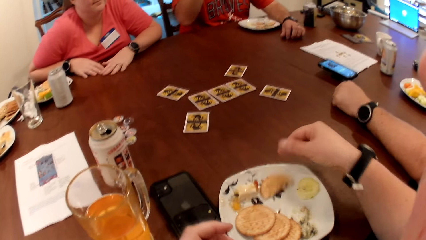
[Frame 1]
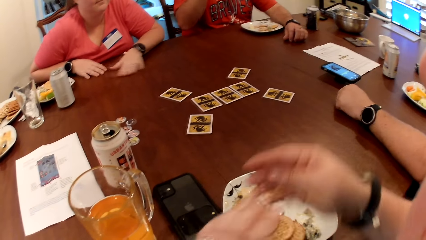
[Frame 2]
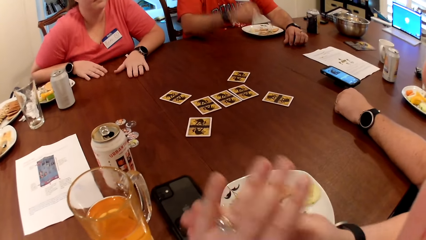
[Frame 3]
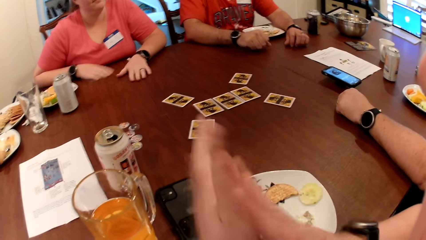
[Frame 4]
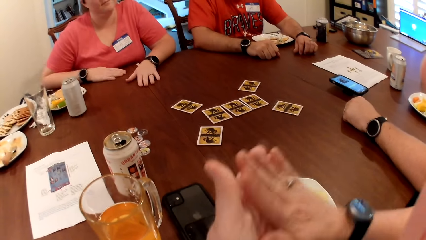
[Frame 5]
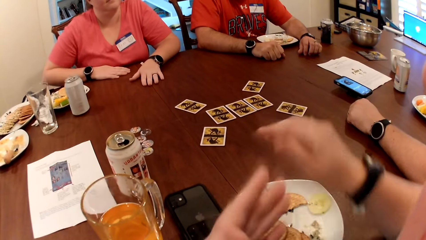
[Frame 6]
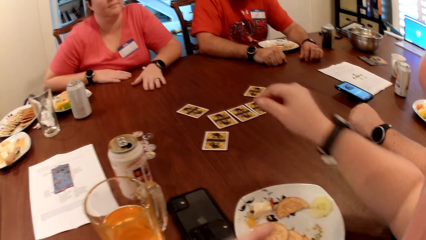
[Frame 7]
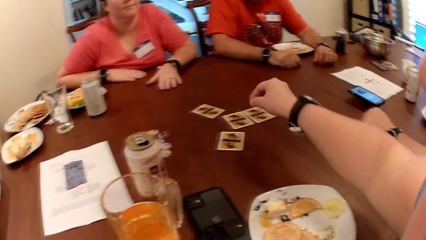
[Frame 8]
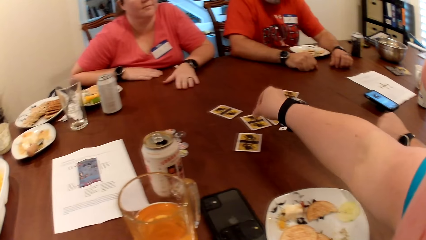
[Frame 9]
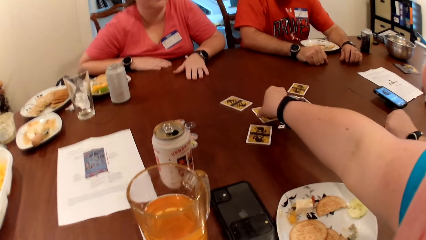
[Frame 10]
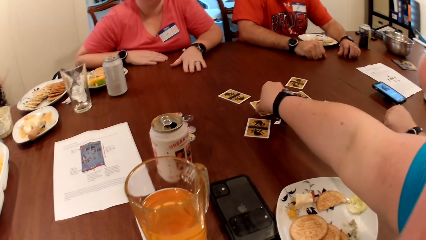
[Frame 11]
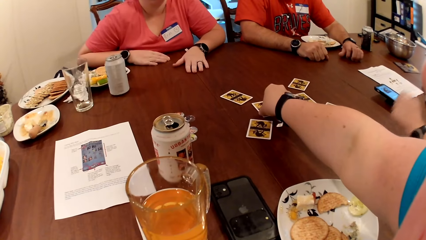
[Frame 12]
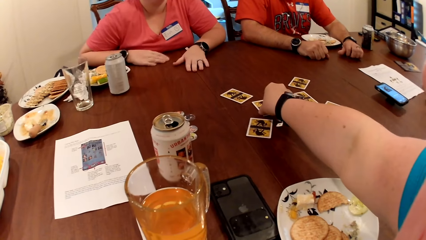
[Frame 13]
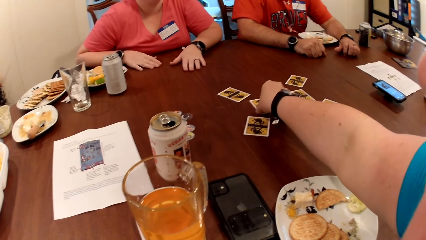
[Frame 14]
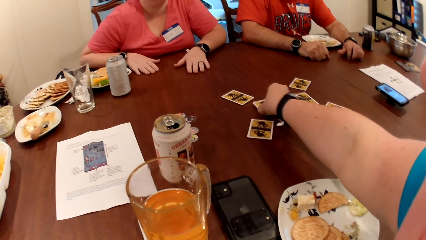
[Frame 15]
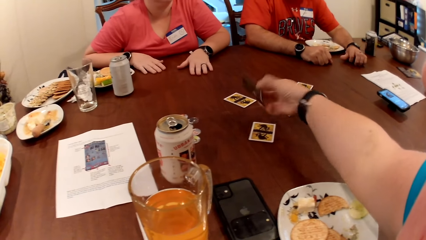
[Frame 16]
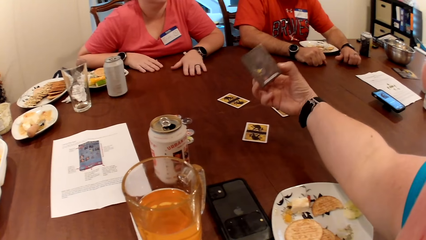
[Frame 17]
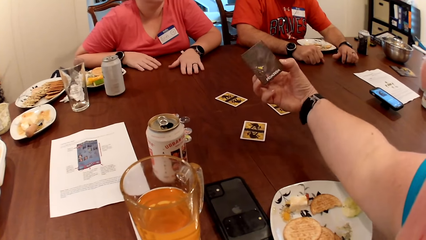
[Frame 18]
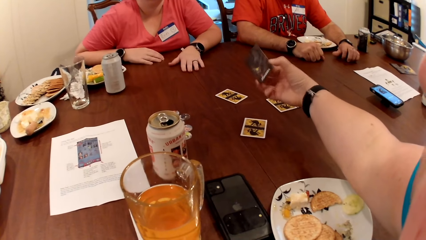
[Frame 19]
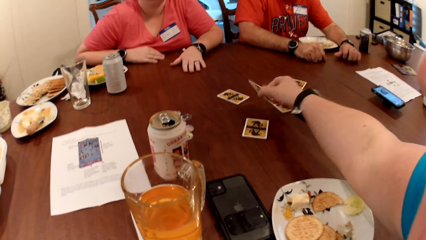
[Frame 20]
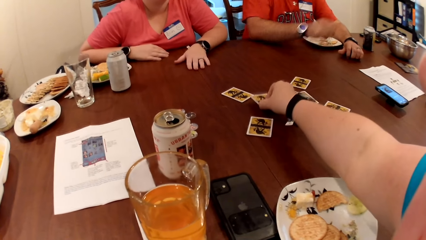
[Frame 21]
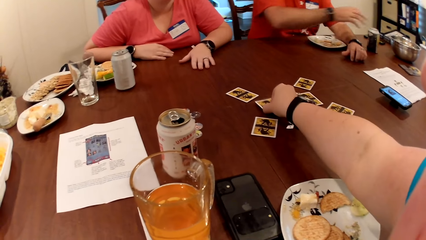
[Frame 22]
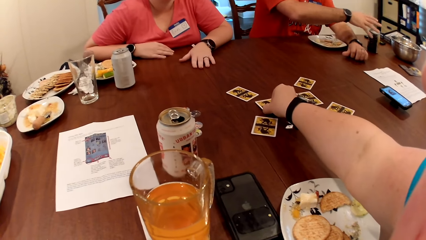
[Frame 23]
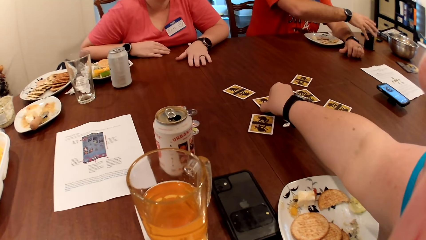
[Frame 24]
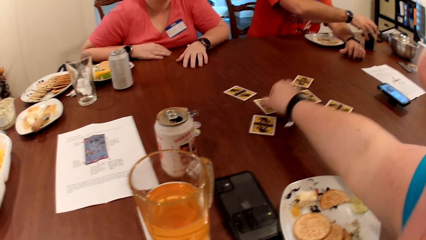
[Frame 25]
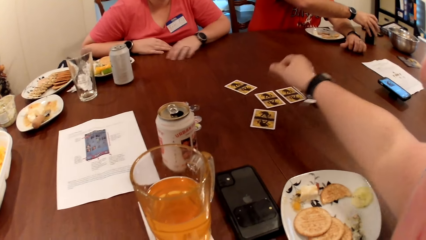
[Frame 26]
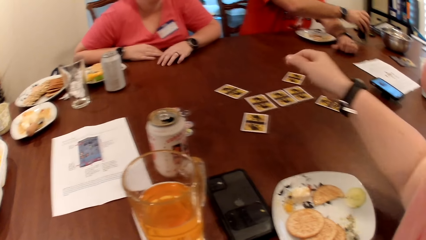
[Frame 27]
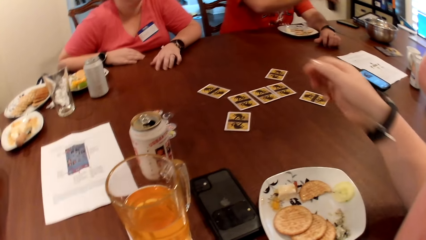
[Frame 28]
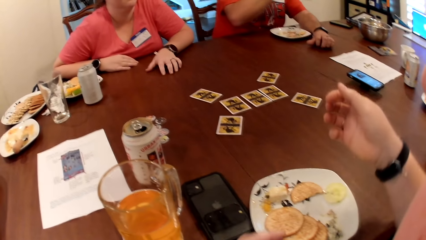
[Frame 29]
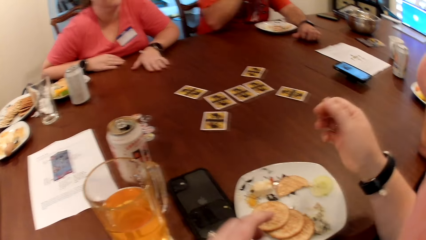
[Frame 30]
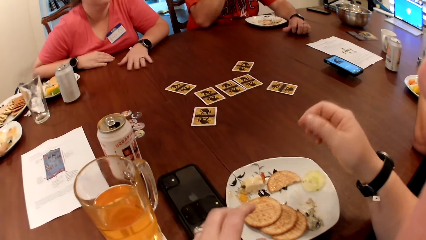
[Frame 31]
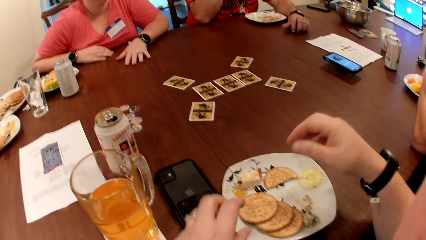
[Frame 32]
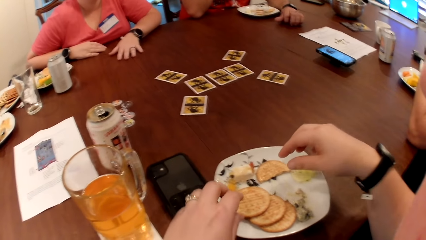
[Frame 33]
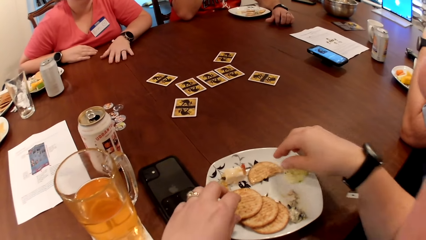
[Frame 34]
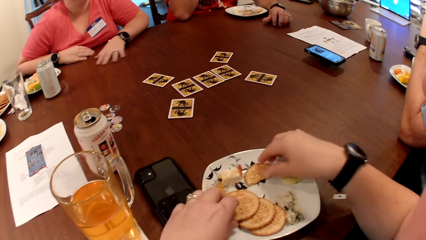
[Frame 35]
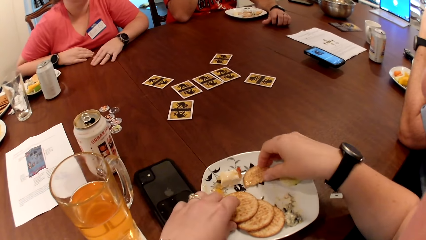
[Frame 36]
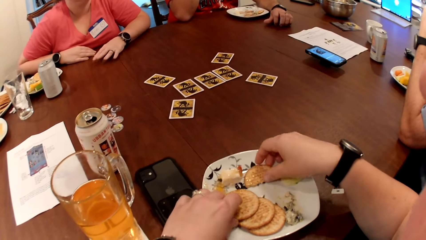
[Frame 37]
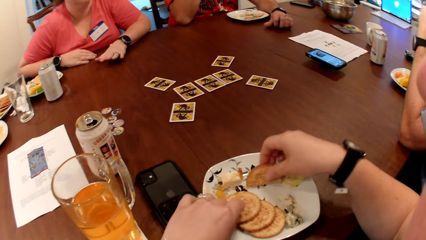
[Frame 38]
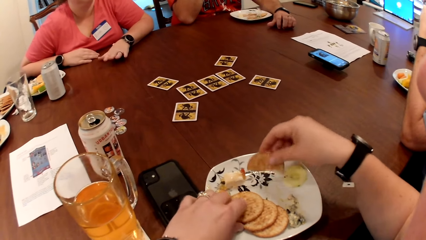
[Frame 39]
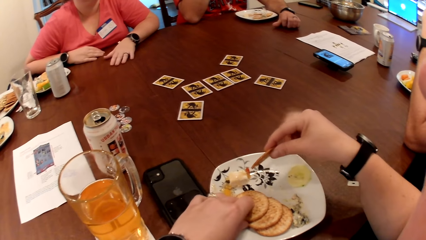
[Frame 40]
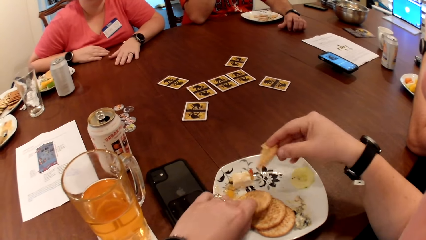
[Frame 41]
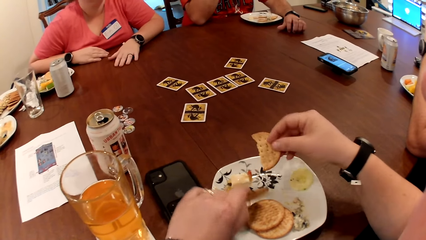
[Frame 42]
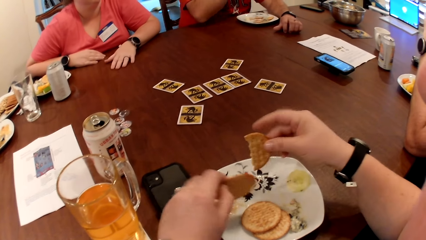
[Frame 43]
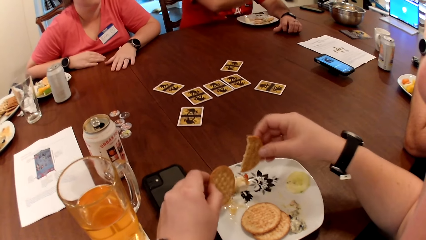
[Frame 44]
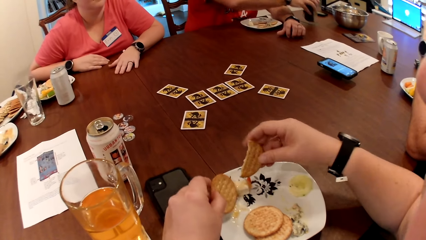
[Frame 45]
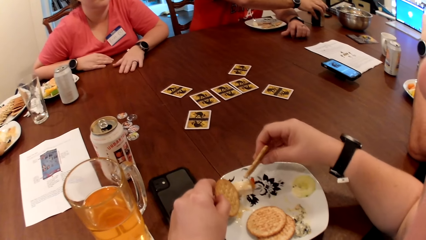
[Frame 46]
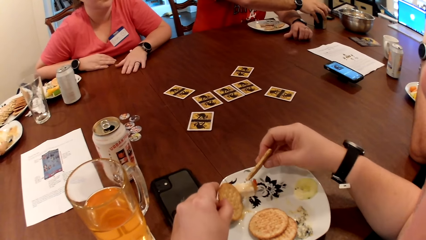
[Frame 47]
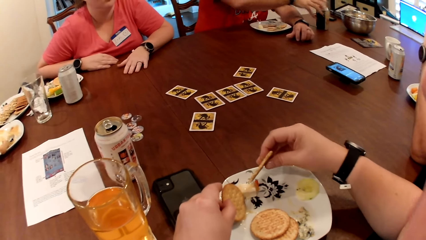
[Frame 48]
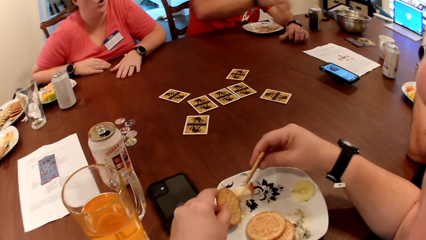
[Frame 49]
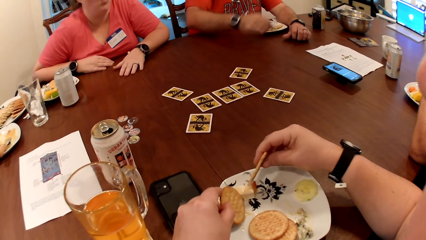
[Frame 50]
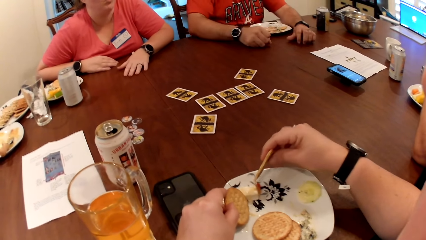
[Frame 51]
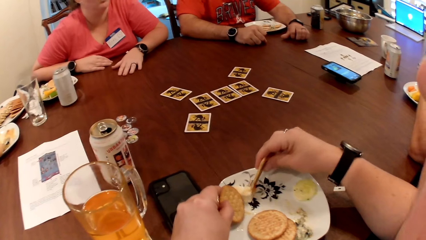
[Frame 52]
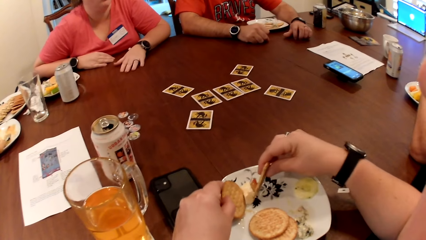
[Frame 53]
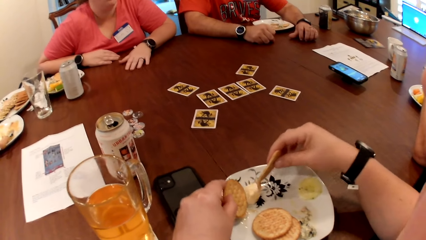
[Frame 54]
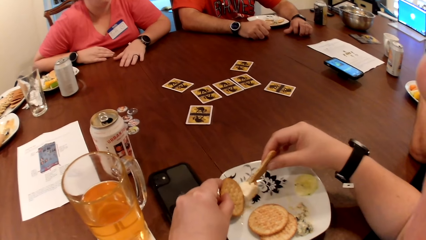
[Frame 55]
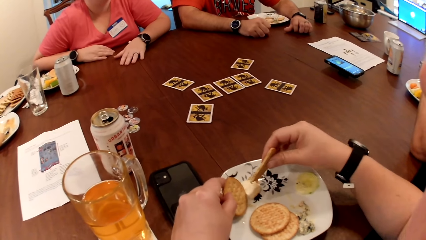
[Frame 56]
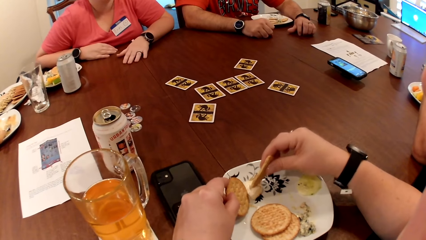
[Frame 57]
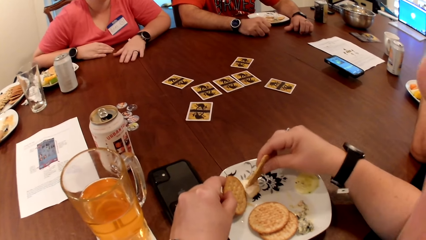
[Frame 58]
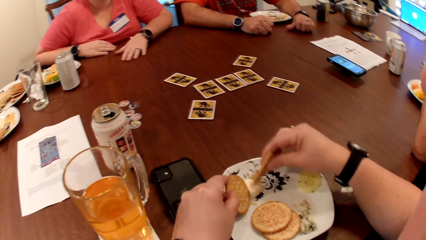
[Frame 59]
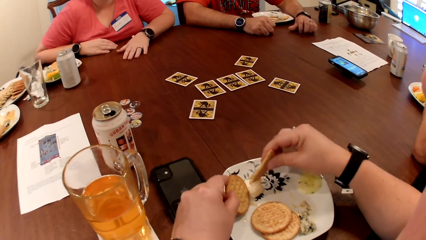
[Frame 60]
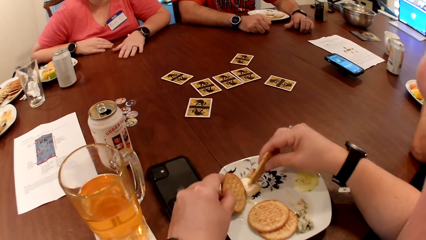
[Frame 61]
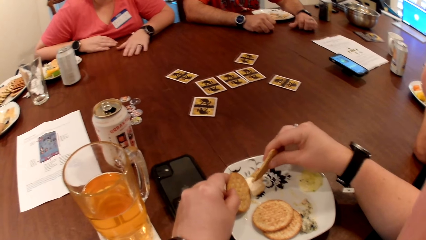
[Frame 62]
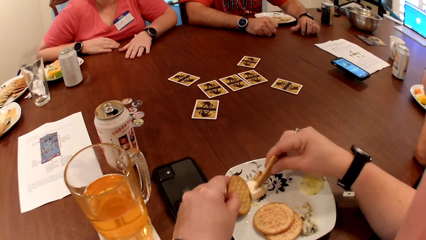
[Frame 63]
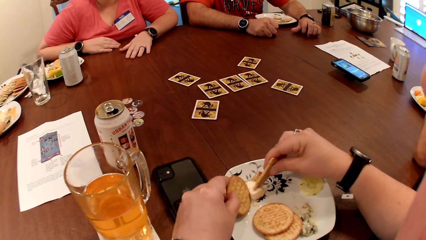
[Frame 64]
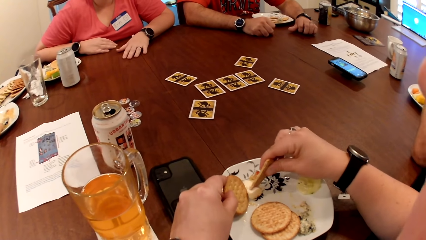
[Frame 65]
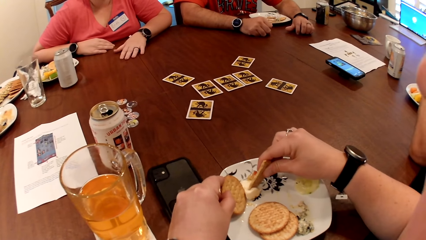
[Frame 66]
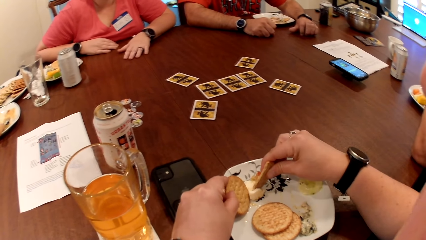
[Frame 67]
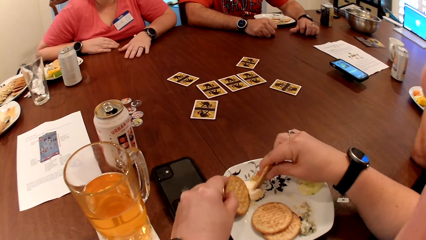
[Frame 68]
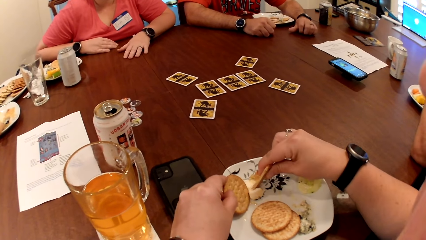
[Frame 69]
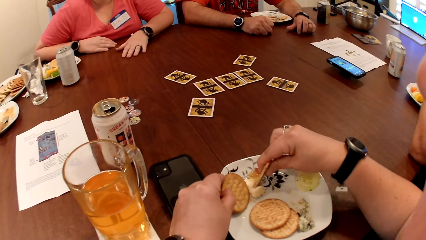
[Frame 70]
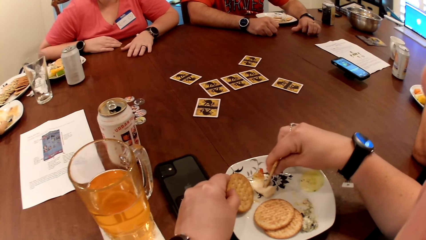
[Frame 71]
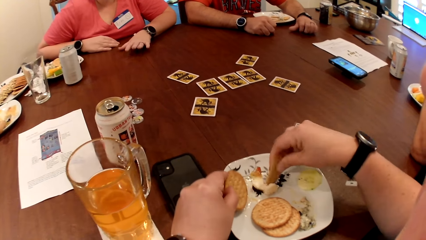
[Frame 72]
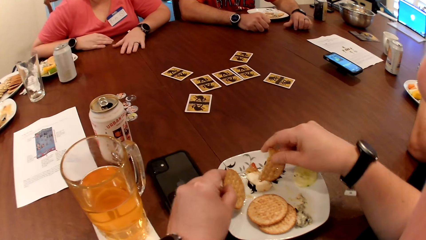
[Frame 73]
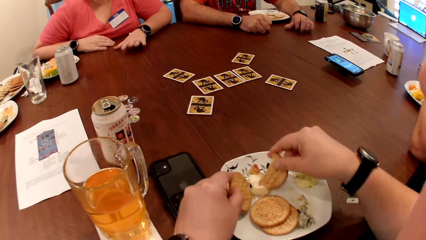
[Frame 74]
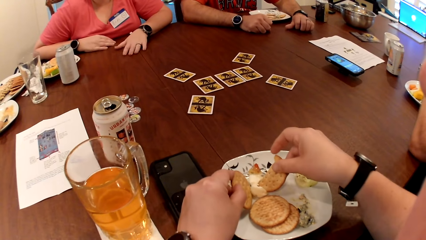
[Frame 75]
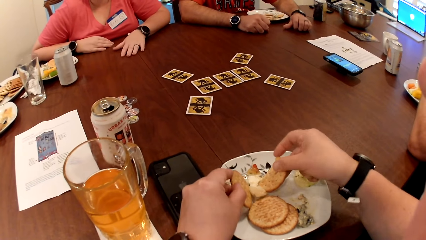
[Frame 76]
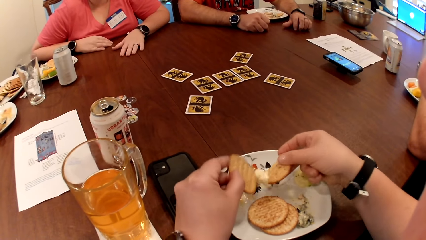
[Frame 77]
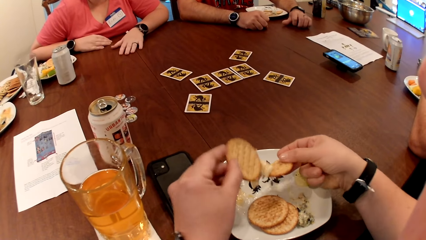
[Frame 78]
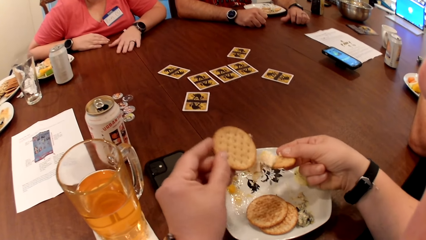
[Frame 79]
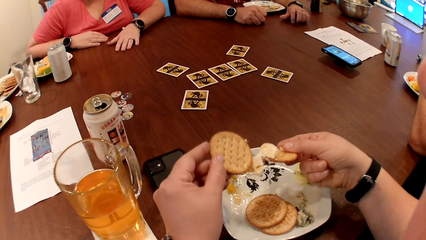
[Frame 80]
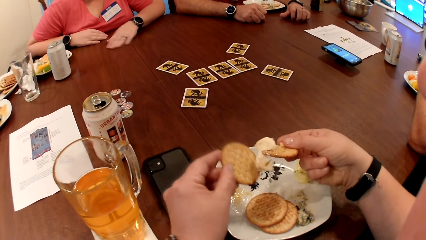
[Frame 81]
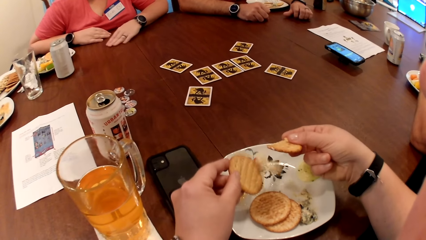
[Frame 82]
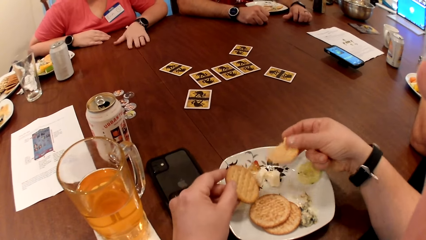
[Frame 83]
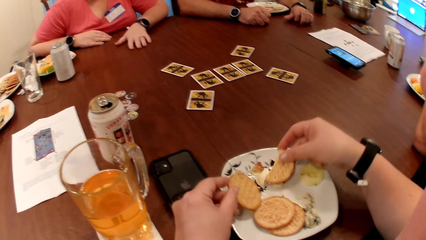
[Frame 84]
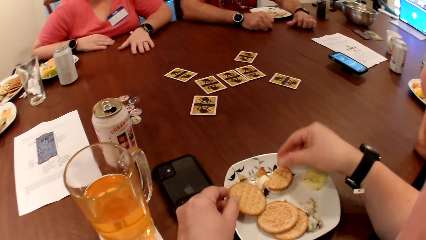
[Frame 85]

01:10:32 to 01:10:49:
The camera wearer drops the cookie on the plate with her right hand. She lifts the card from the table with her right hand. She drops the card on the table with her right hand. A man picks a can from the table with his right hand. The camera wearer picks the cookie or biscuit from the plate with her right hand. She picks the cookie from the plate with her left hand. She dips the biscuit in something. She cuts a piece of cheese with the cookie in her right hand. She takes the piece of cheese from the plate with the cookie in her right hand.
